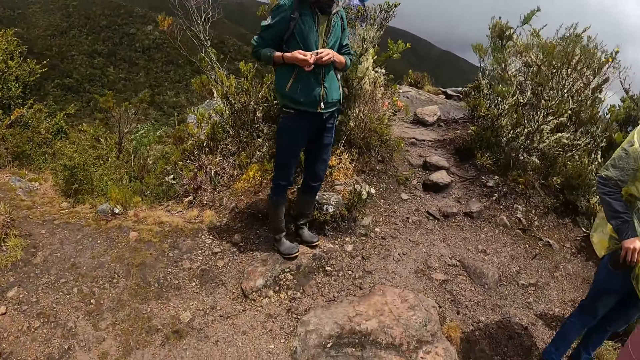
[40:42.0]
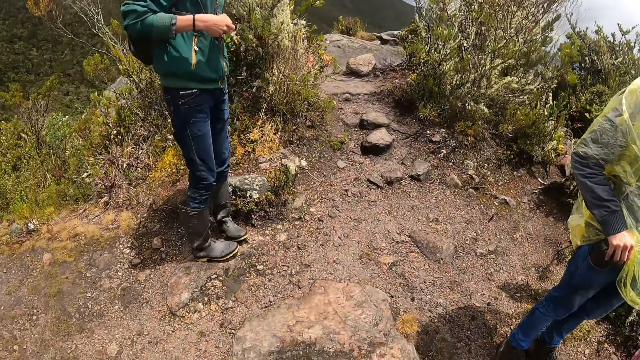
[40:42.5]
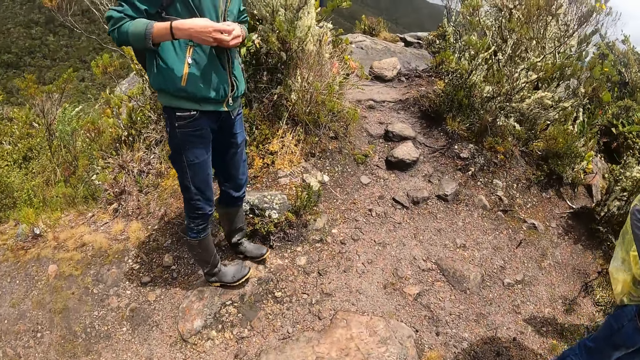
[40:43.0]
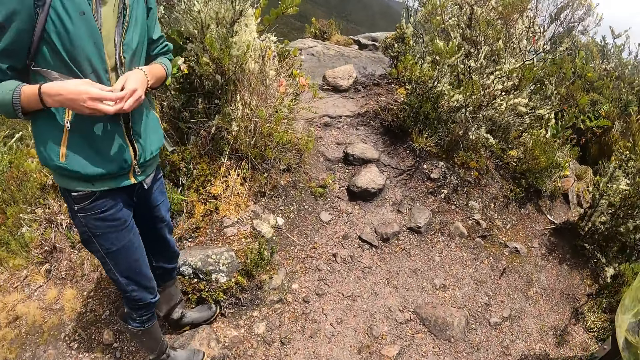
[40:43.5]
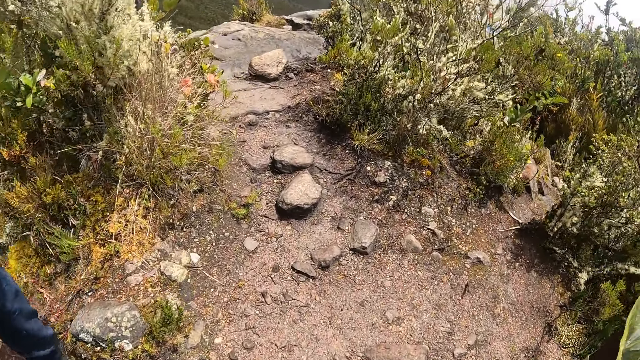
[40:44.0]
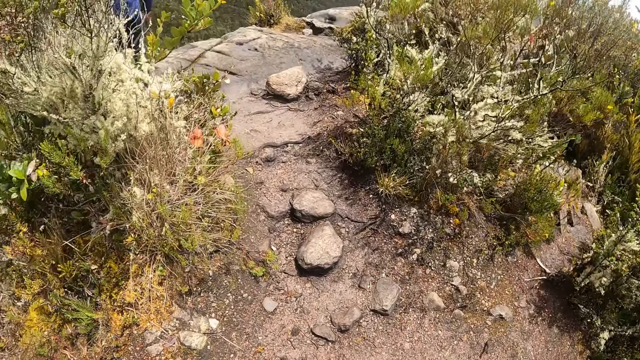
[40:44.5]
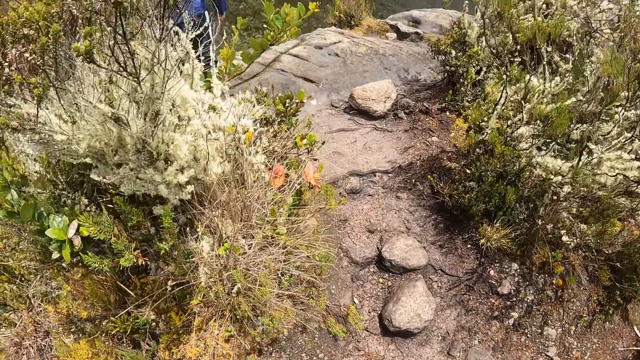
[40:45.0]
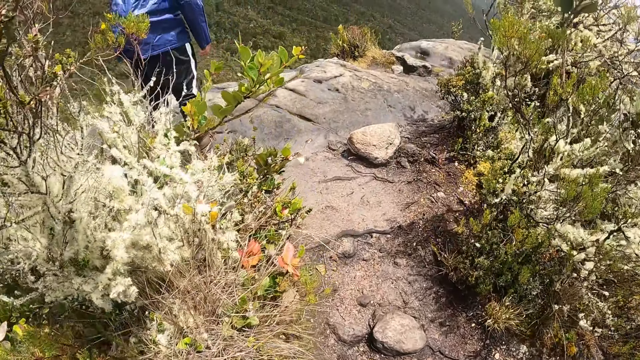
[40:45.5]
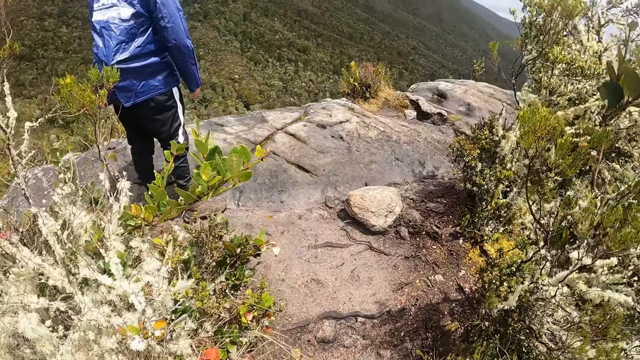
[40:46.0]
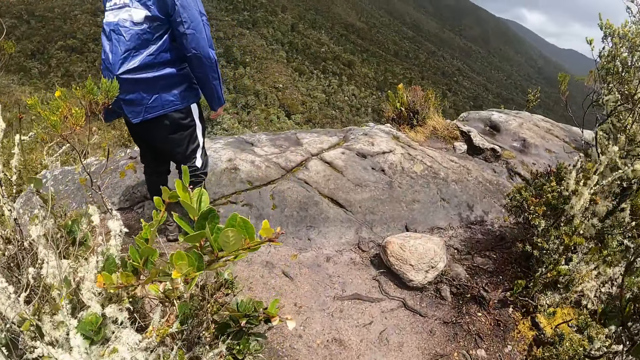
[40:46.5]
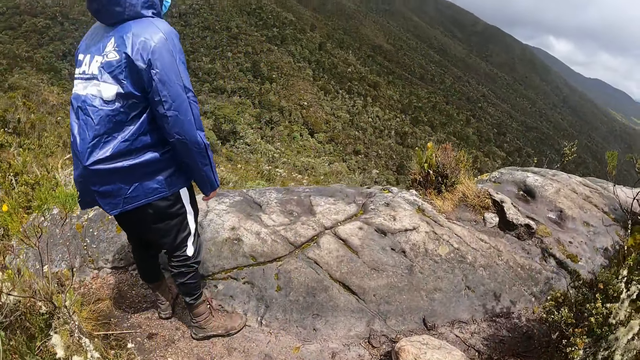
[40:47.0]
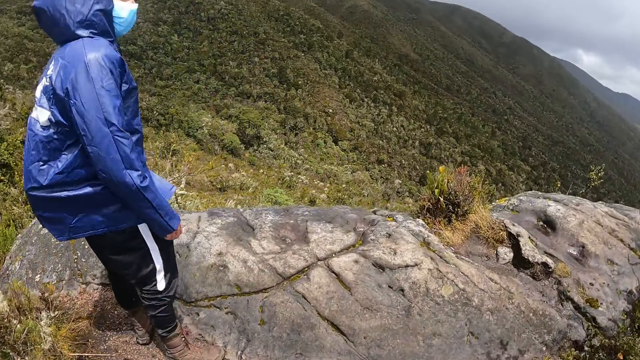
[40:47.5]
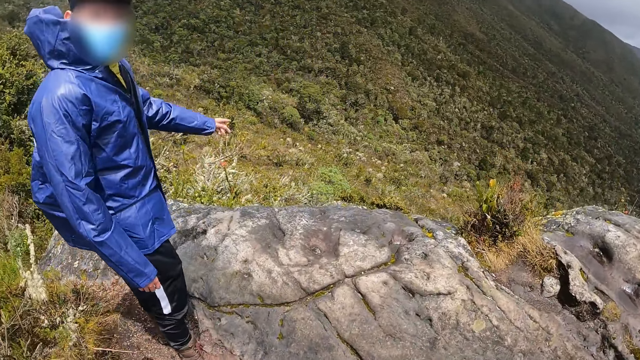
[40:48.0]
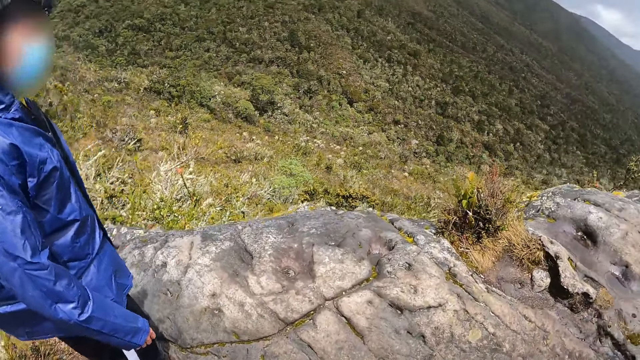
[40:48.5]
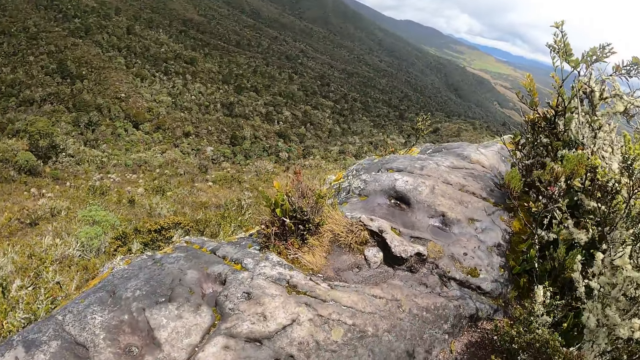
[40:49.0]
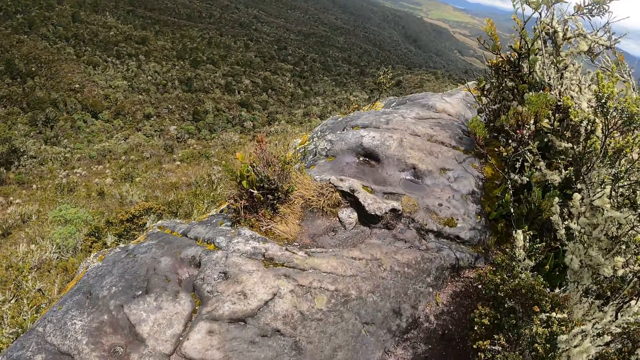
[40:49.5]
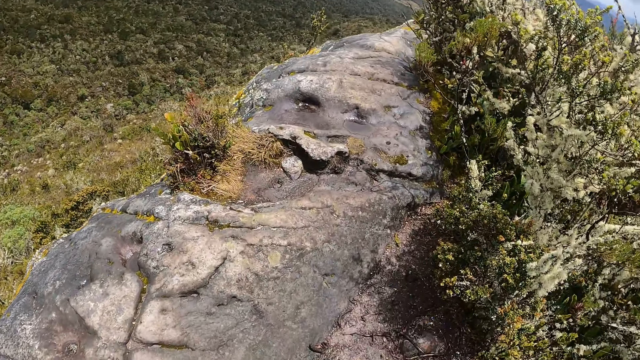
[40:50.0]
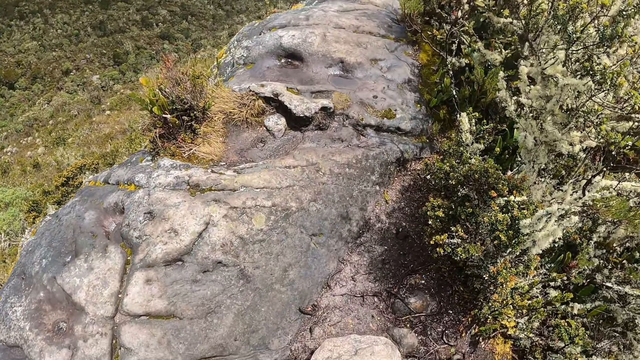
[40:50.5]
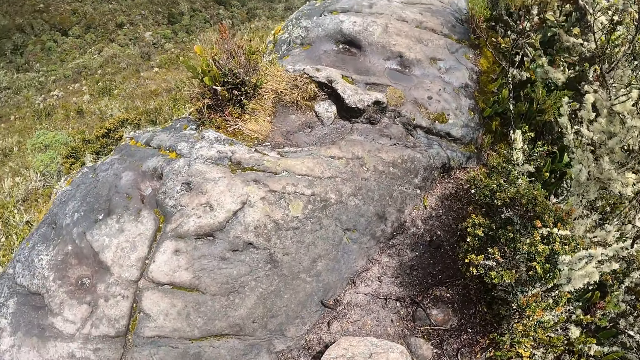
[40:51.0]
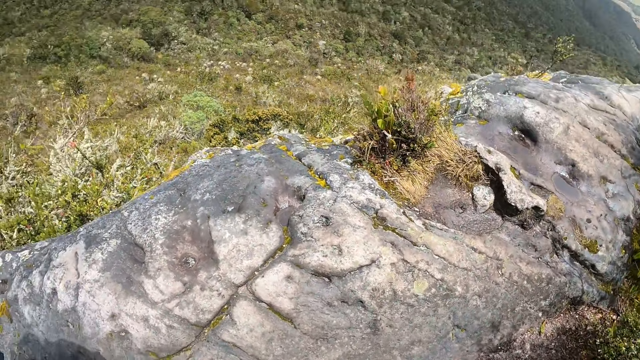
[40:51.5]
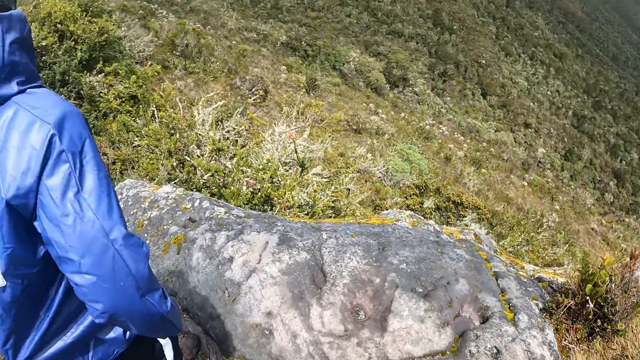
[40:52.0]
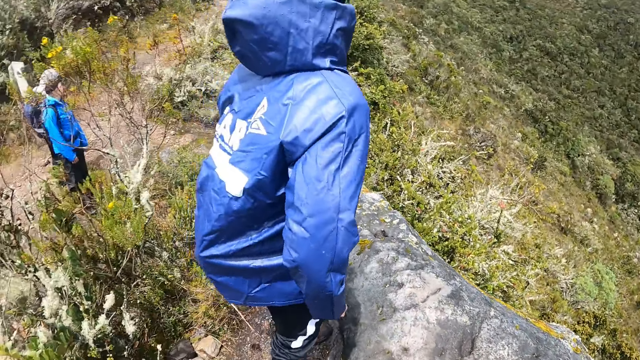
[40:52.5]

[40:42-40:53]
The camera wearer walks on the field. A man interacts with the camera wearer. The camera wearer looks around.

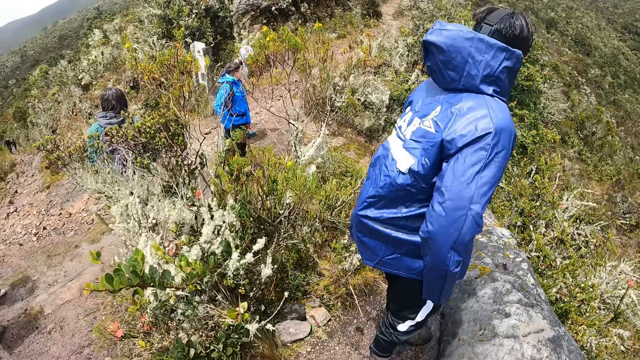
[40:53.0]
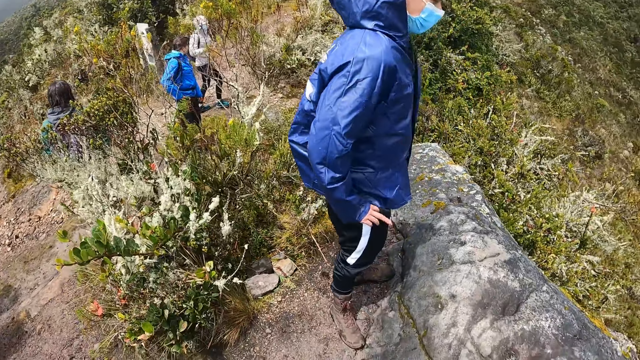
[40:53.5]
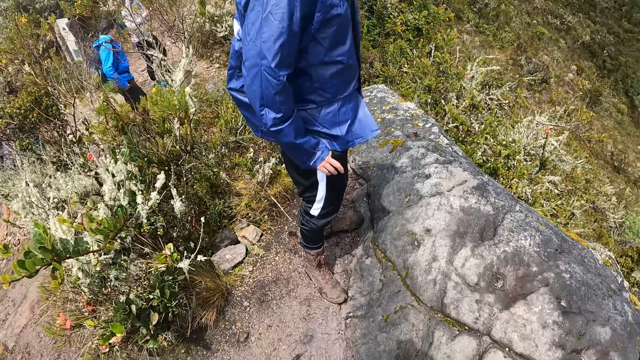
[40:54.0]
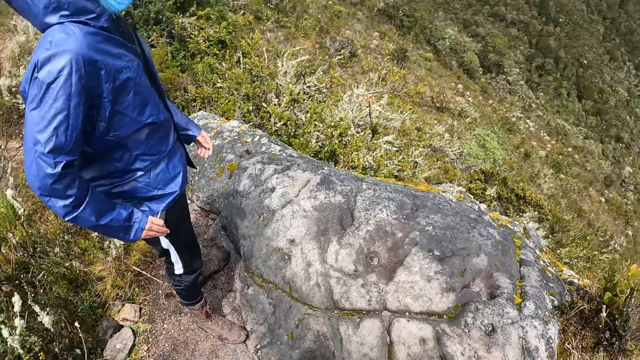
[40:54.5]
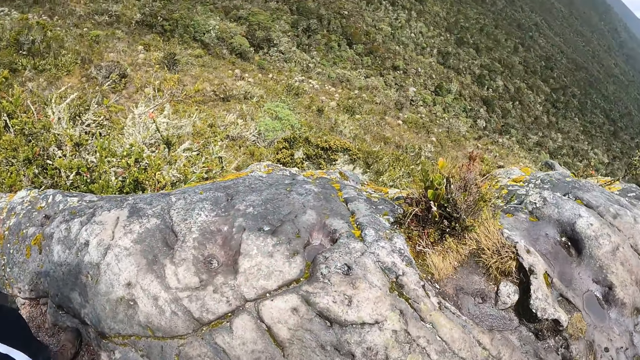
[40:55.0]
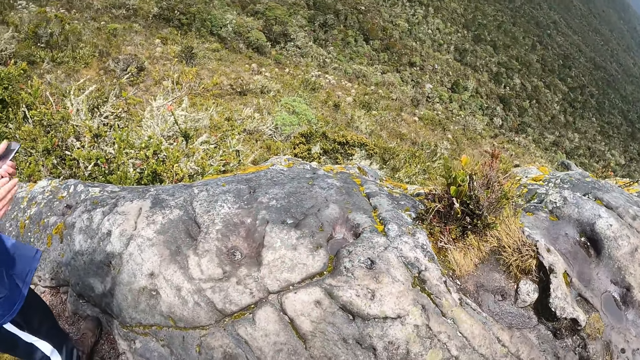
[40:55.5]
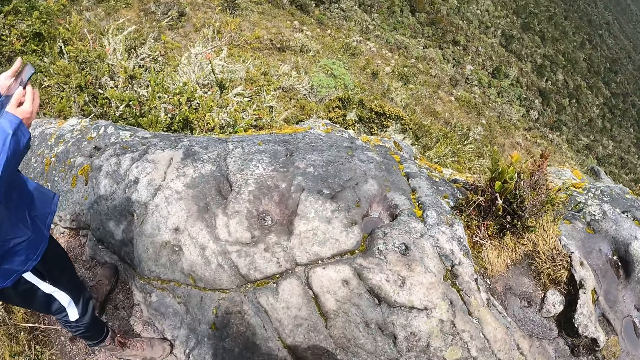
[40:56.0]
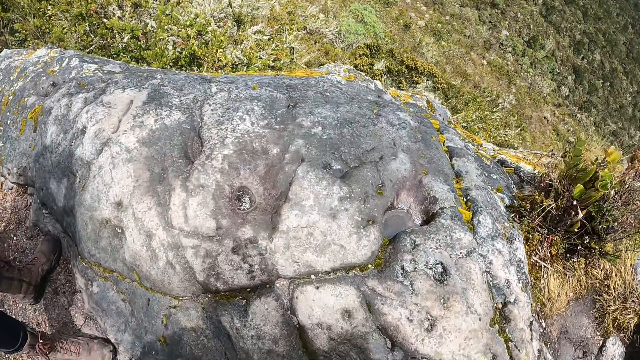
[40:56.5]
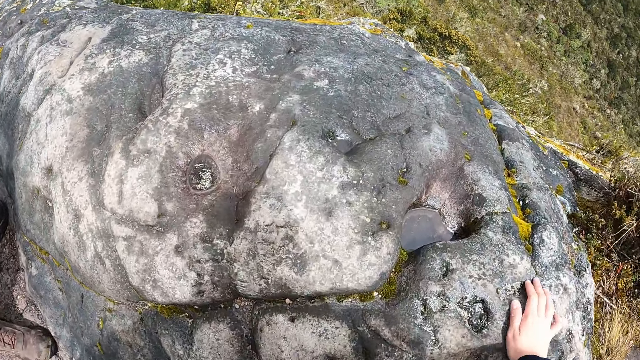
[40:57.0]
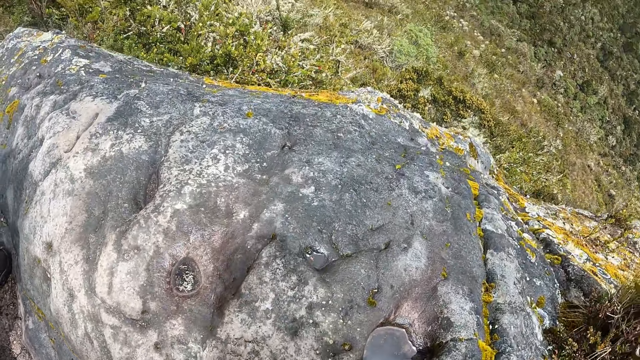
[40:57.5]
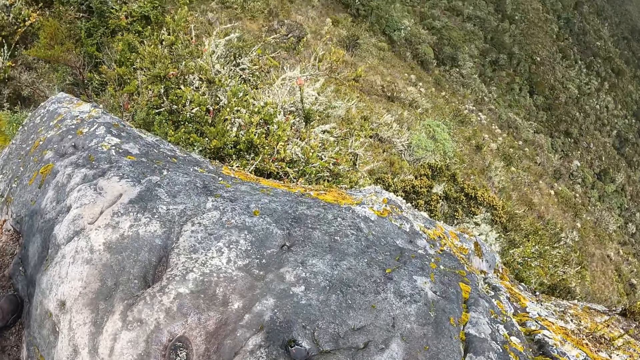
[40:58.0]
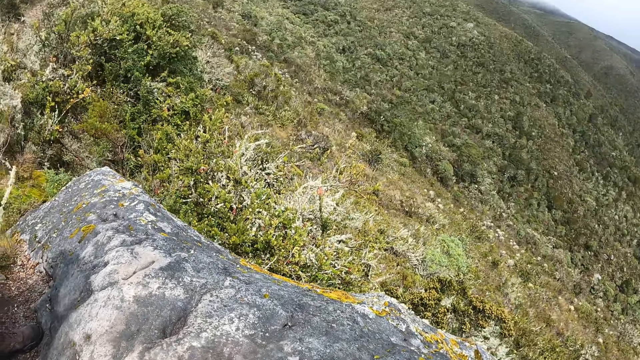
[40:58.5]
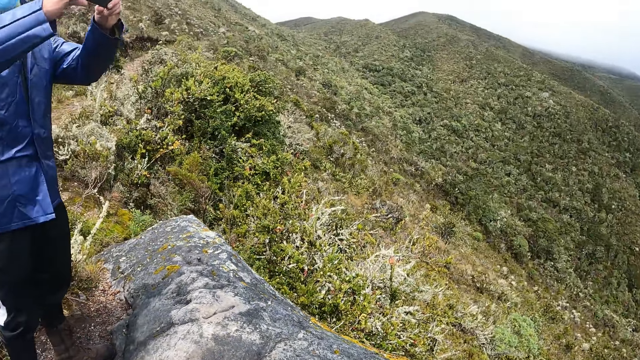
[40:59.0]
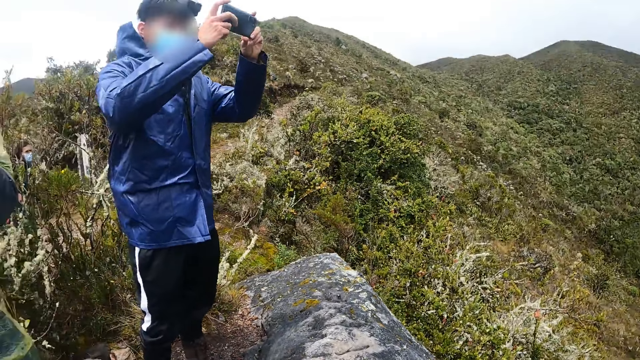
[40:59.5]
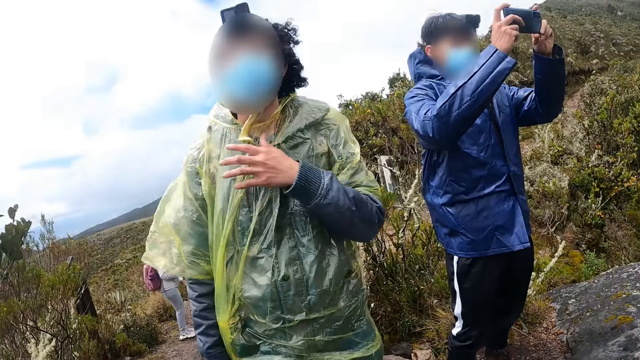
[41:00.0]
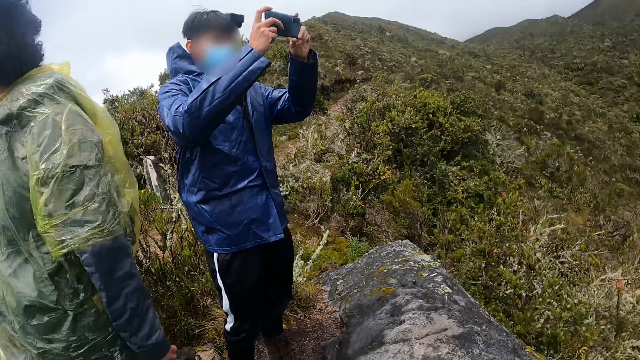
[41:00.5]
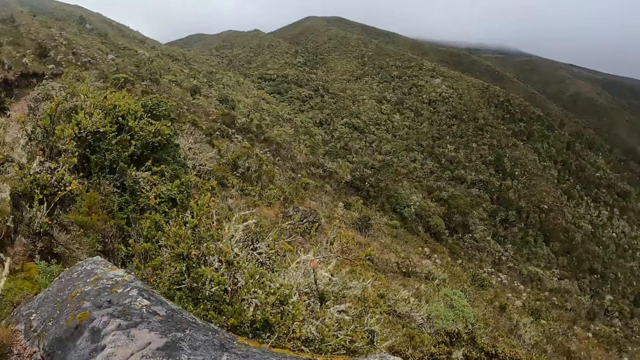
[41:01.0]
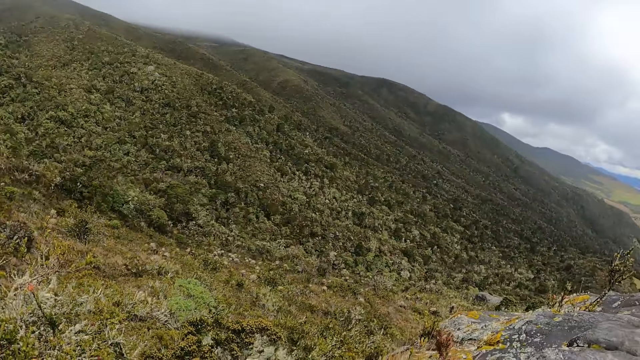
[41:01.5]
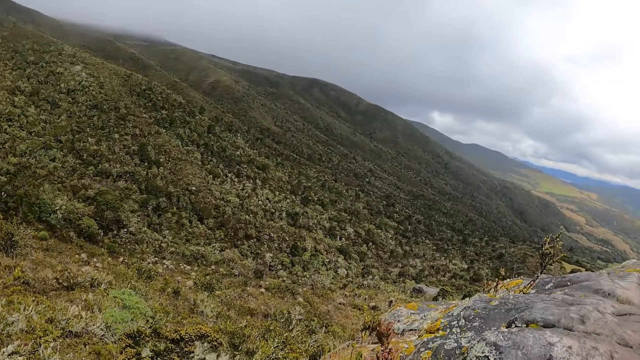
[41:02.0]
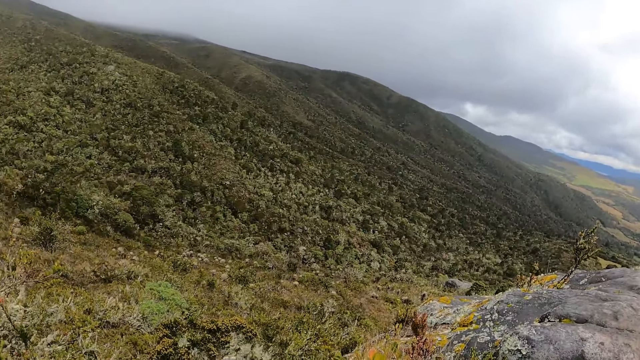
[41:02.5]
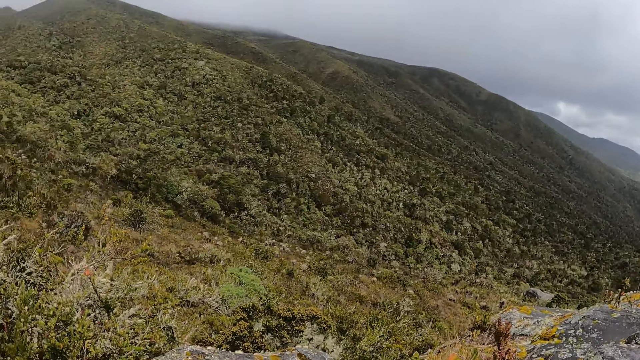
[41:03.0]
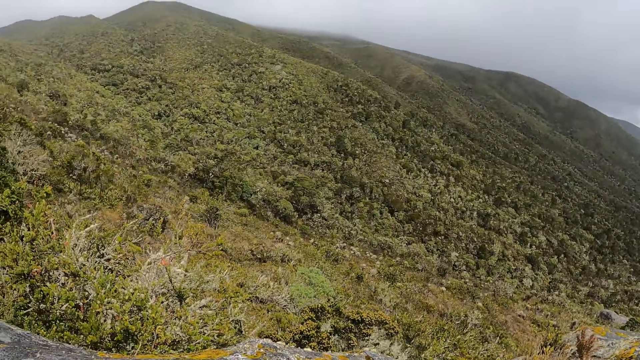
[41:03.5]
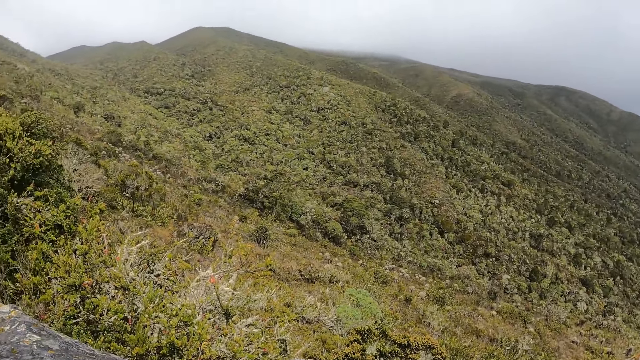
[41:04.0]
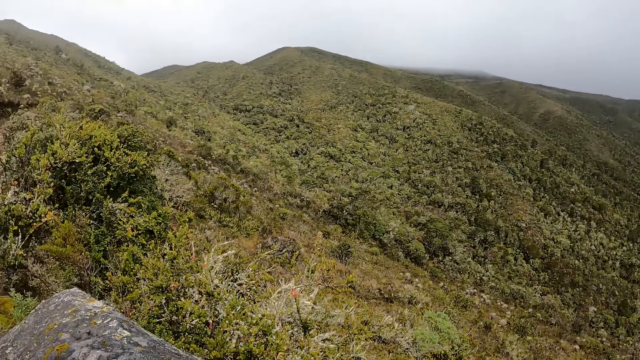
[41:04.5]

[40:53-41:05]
A man holds a phone. The camera wearer touches the rock. They look around. The man records with the phone. A woman drops her right hand. The camera wearer looks around.
